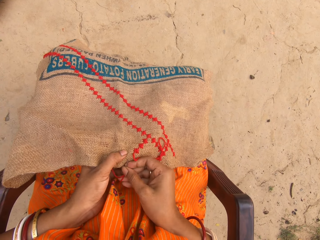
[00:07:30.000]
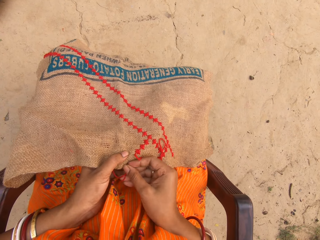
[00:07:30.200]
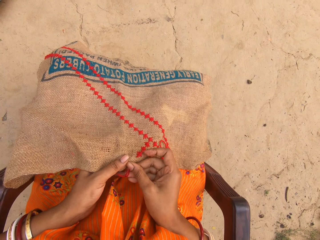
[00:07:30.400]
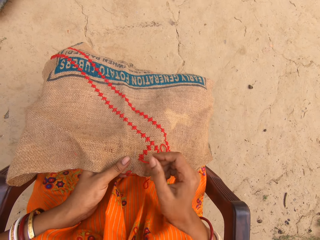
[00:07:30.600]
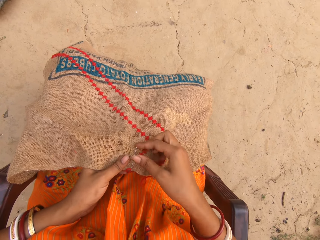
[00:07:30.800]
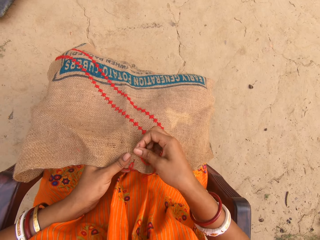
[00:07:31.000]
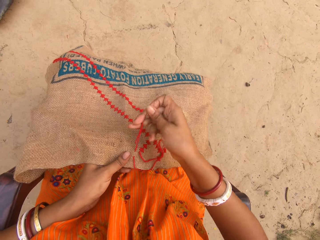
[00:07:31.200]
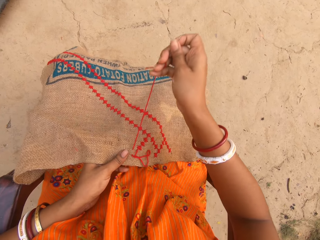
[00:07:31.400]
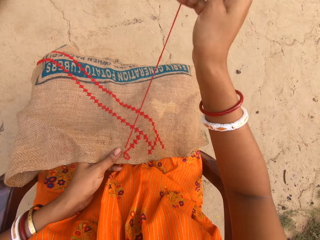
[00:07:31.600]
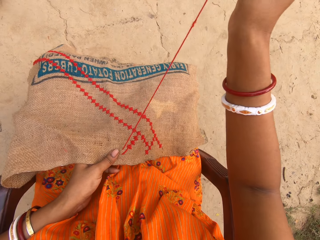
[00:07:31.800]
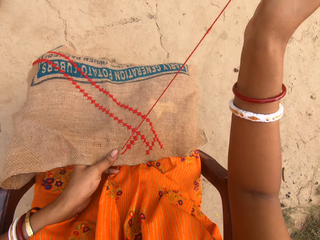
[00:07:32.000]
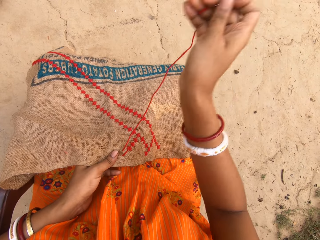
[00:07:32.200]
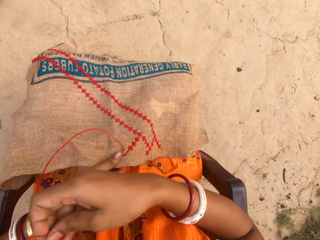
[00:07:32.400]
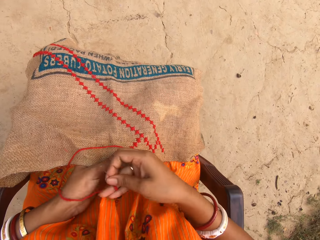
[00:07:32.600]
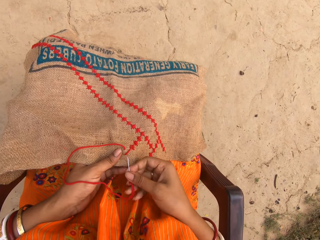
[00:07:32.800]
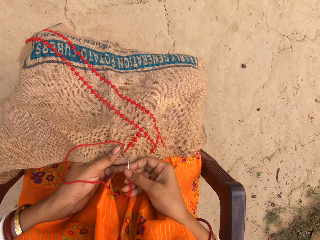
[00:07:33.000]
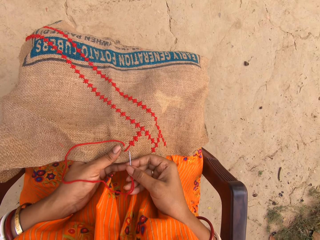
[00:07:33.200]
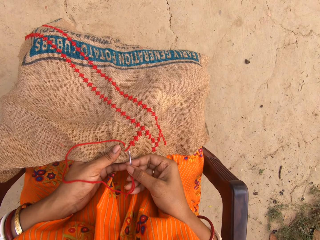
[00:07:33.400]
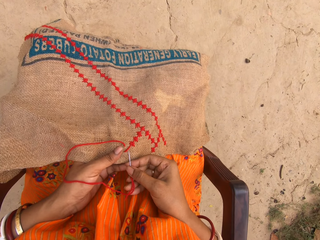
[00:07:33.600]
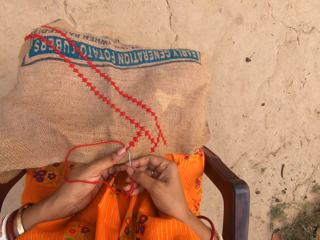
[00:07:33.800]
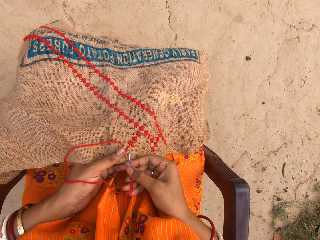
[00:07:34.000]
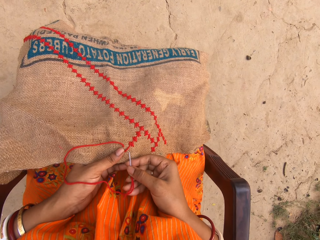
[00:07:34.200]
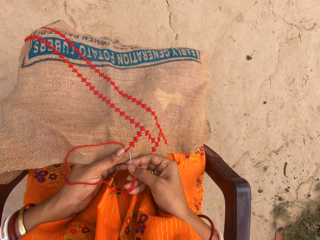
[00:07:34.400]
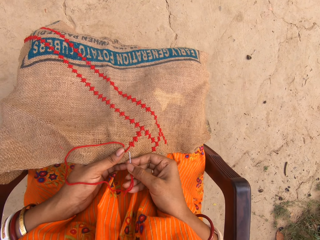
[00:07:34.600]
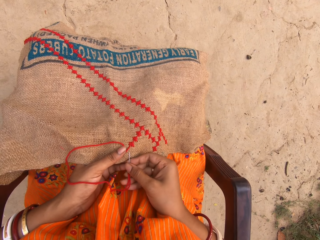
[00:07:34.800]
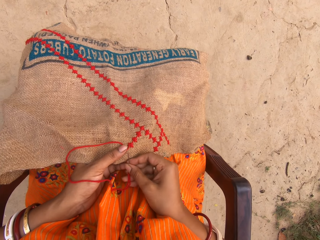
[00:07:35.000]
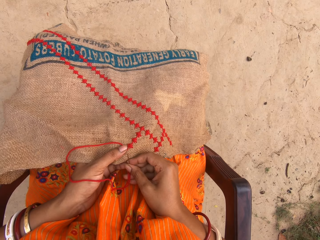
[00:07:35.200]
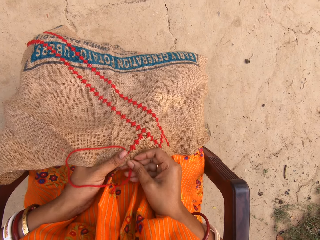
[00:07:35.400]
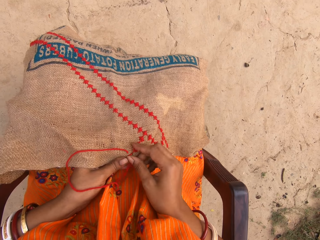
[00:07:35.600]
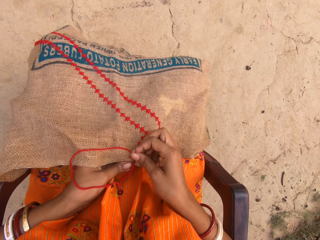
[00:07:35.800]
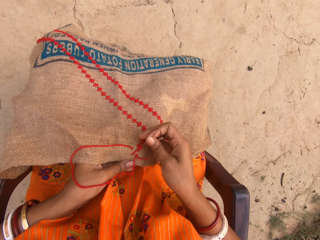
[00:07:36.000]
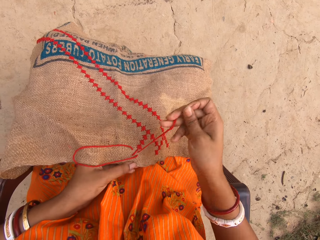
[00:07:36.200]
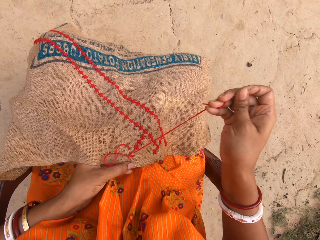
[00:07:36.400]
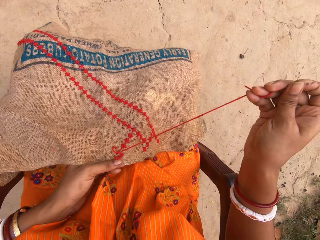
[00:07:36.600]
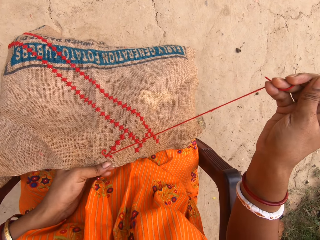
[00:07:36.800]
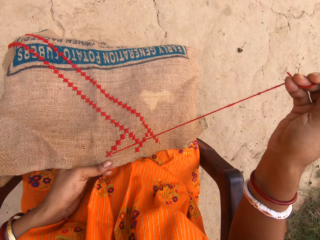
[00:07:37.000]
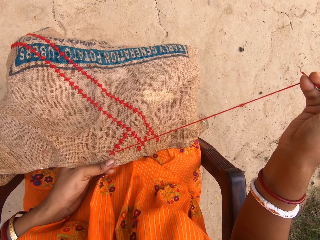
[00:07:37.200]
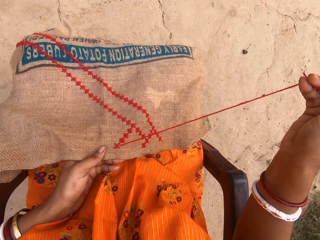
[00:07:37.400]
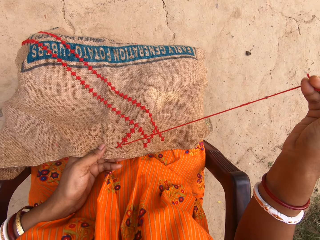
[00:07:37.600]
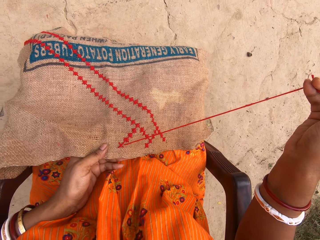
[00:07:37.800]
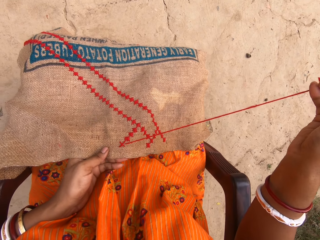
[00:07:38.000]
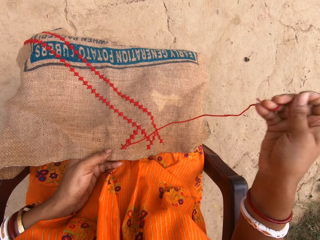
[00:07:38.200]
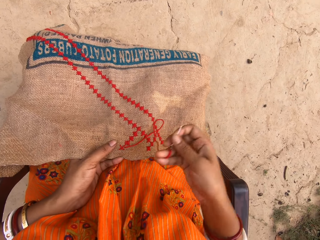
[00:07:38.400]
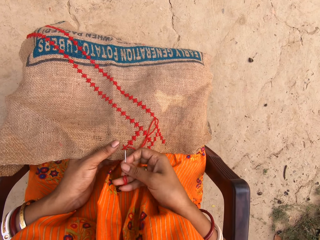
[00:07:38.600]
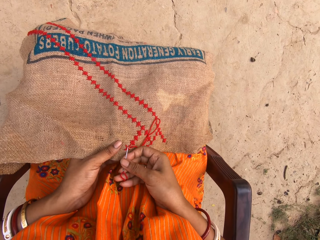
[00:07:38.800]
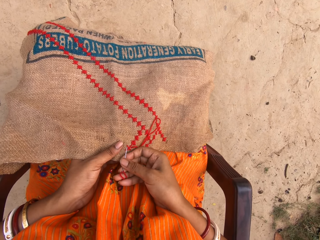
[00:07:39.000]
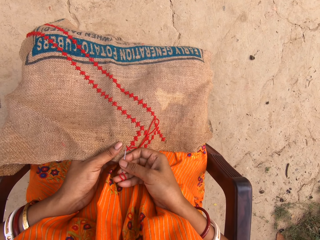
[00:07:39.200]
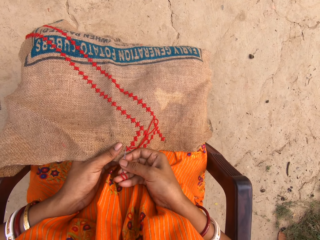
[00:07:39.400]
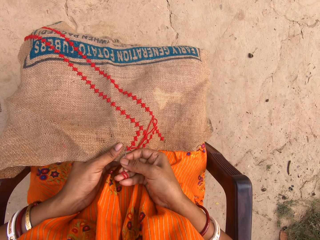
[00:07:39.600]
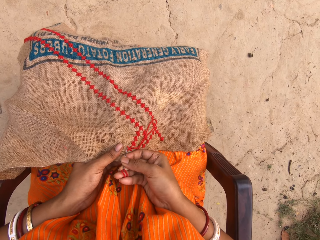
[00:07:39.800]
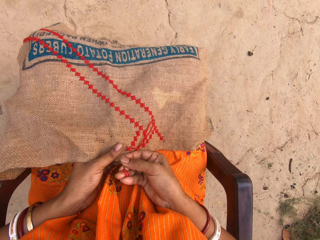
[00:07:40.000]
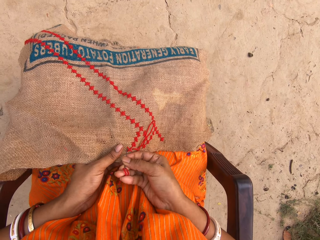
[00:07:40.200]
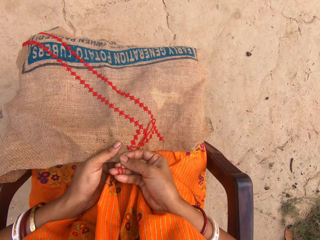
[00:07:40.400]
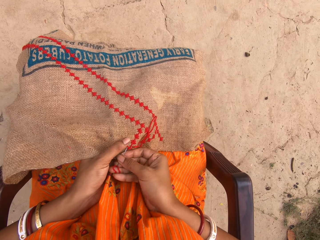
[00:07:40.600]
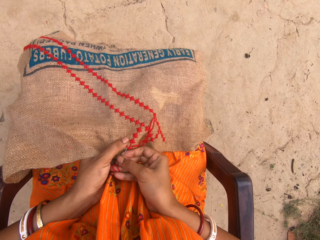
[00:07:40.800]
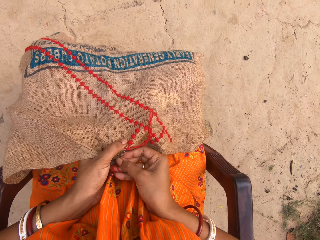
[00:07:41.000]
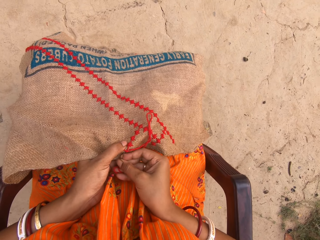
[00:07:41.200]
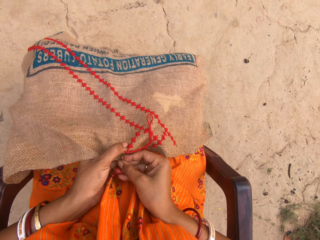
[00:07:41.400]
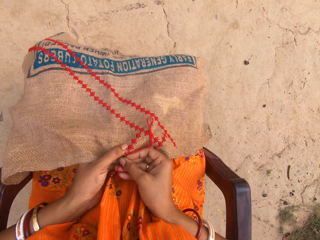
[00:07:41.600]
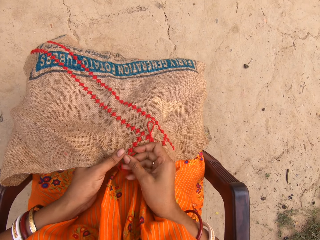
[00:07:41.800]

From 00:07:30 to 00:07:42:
The camera wearer raises a hand. They put the needle on the fabric. They touch the needle. They raise a hand. They put the needle on the fabric.

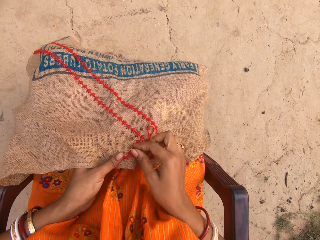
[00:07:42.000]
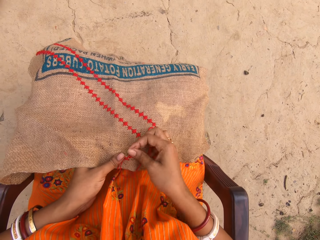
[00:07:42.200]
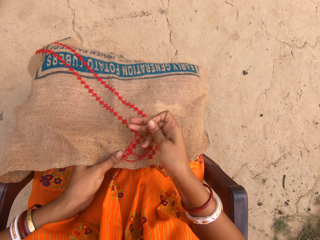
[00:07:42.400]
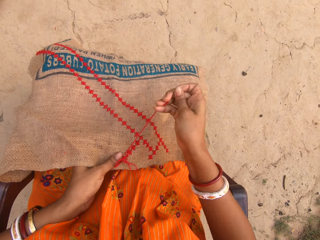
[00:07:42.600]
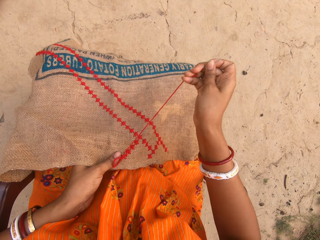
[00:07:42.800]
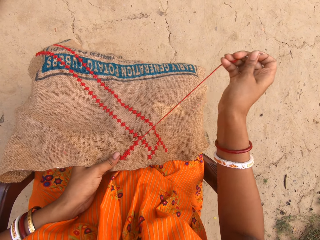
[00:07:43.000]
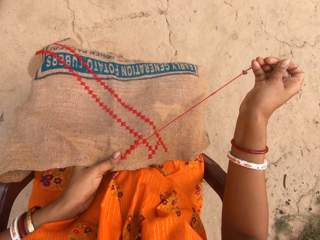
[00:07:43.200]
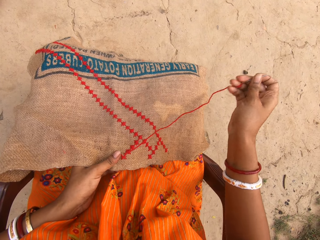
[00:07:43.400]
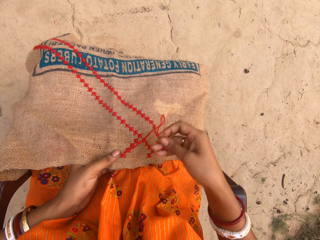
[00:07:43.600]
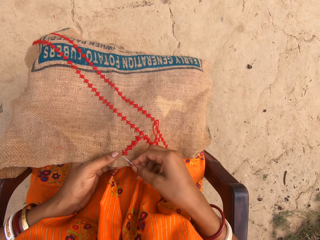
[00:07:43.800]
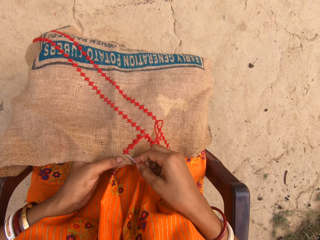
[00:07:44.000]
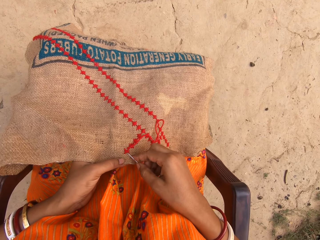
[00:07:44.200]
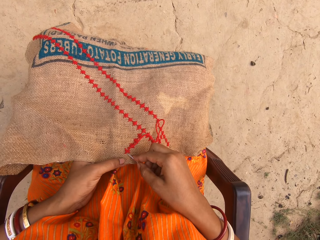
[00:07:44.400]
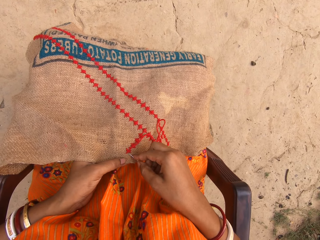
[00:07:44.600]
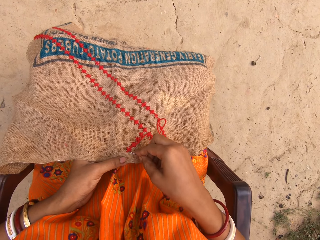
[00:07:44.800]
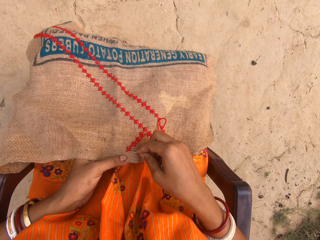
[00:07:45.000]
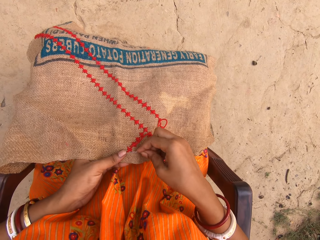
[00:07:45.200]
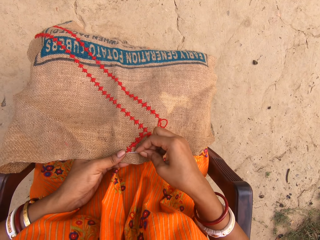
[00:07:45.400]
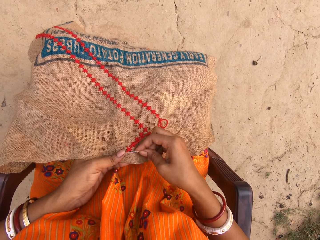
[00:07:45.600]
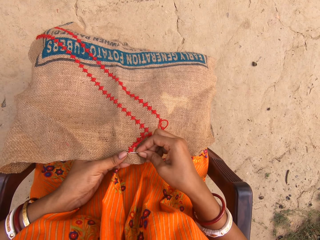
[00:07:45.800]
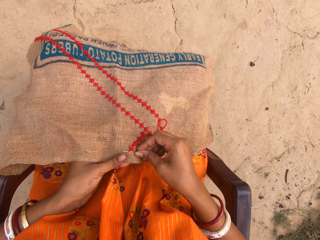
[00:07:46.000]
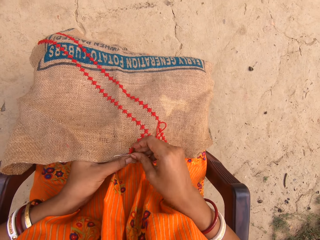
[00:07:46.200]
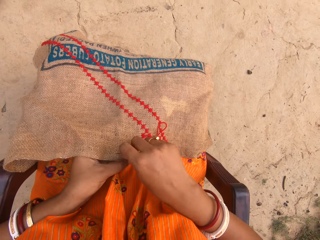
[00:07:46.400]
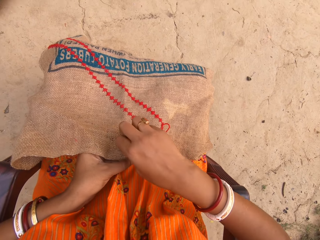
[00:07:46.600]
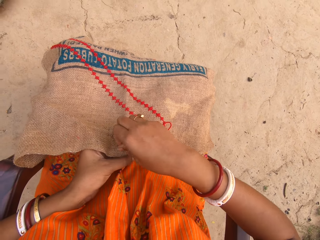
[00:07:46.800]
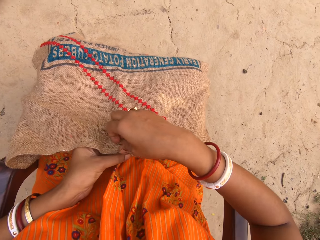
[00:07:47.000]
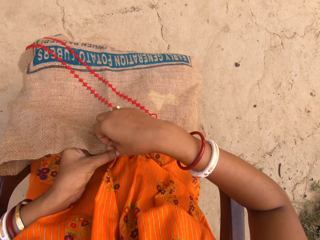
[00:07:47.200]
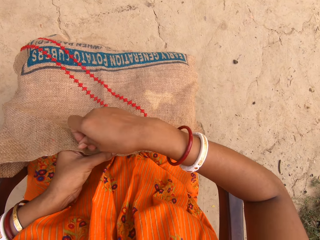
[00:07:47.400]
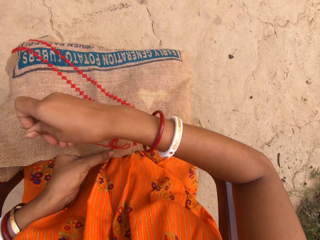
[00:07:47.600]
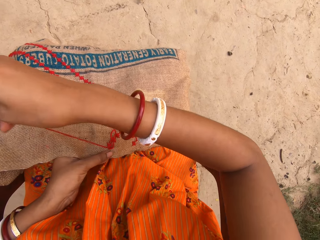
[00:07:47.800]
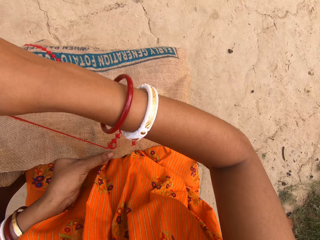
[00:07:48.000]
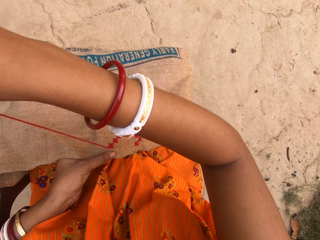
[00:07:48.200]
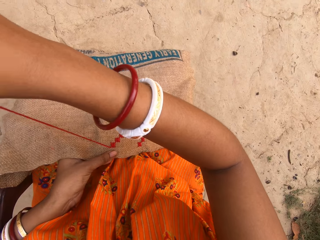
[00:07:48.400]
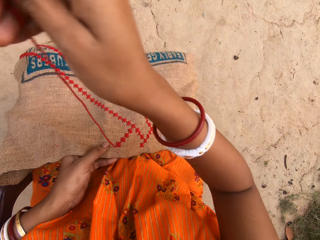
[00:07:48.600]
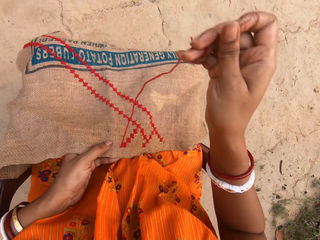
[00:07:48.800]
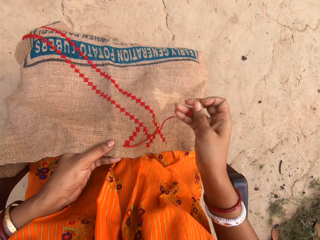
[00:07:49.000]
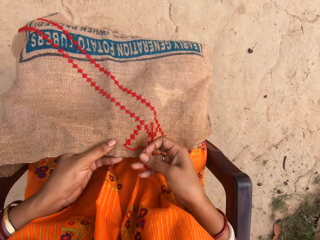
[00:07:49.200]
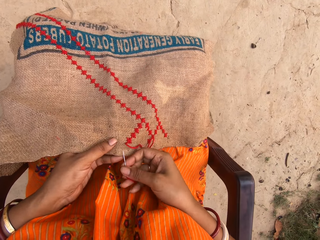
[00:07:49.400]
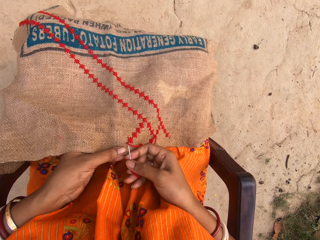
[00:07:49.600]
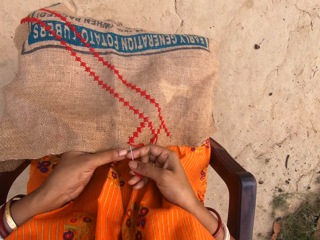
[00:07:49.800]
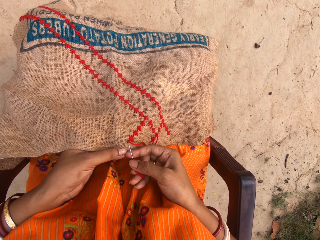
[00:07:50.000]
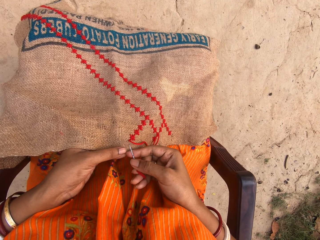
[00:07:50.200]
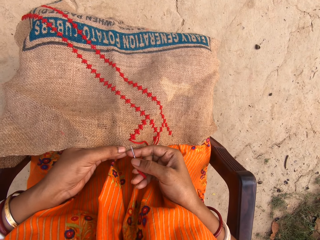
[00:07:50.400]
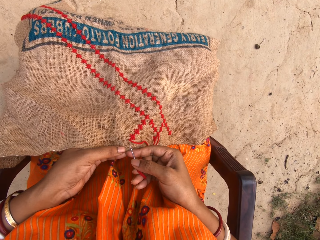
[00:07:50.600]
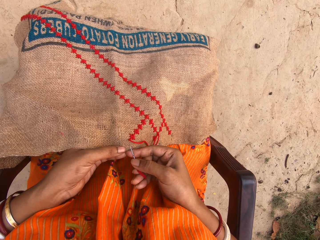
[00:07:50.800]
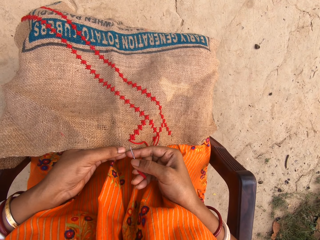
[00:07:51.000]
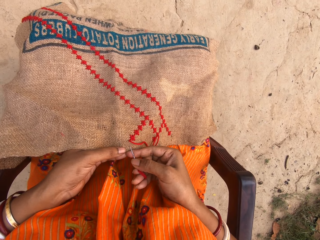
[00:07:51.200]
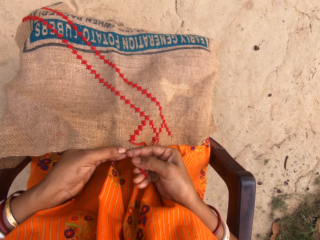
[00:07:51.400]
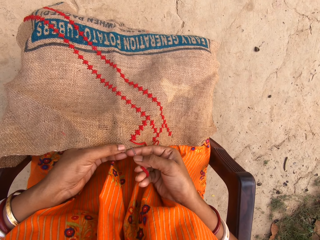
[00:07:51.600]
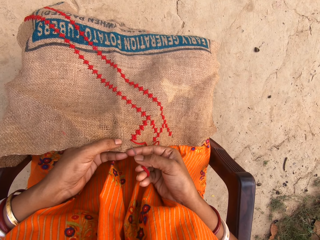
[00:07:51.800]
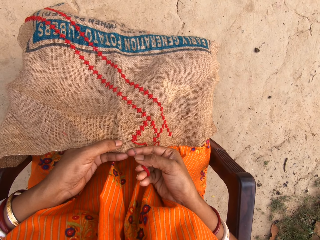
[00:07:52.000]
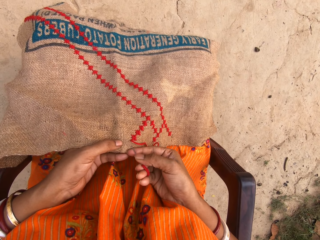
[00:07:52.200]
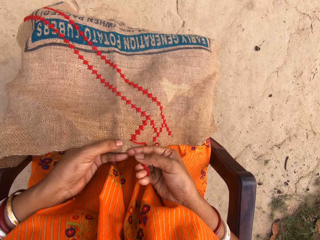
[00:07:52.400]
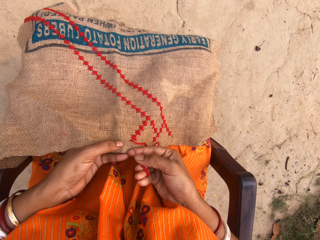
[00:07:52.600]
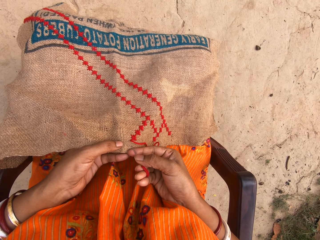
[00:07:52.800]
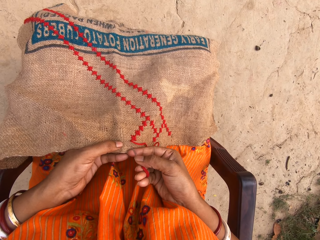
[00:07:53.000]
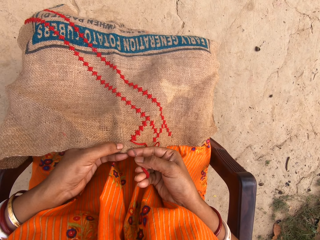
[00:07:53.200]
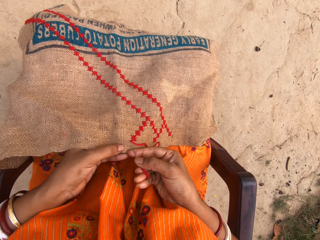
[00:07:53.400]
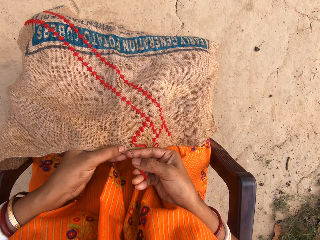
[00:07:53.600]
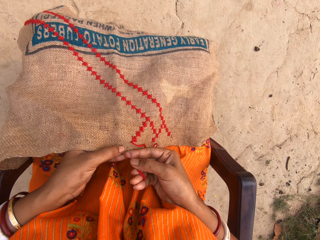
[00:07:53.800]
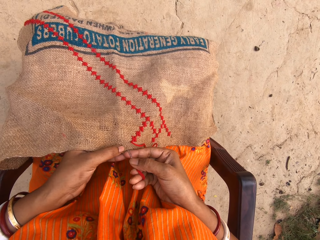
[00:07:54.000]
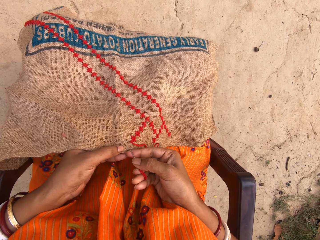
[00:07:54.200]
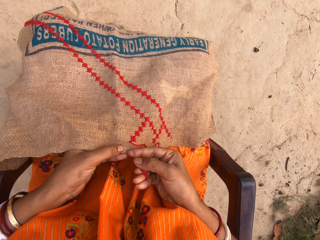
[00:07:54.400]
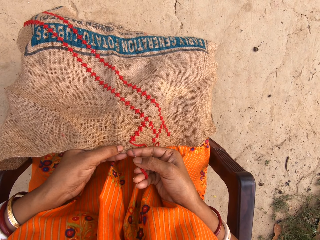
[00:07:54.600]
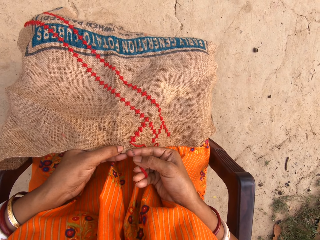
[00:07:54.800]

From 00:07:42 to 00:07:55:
The camera wearer touches the needle. They put the needle on the fabric. They touch the needle. They raise a hand. They put the needle on the fabric.
